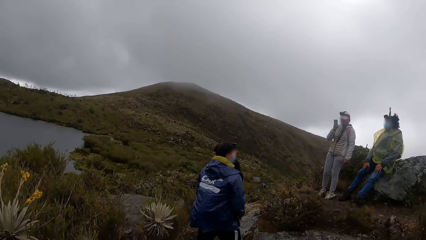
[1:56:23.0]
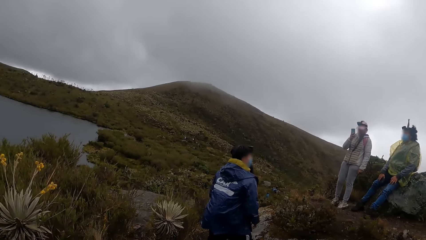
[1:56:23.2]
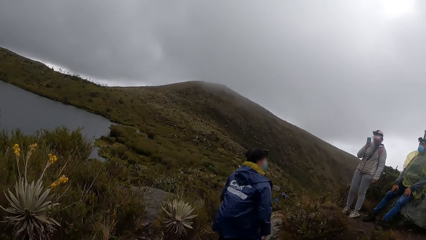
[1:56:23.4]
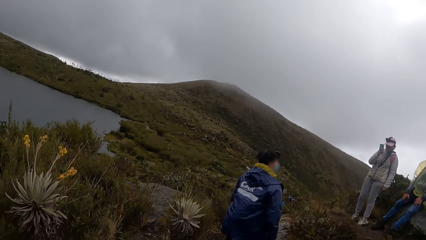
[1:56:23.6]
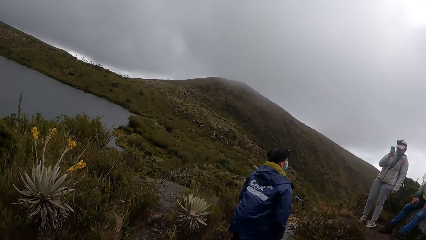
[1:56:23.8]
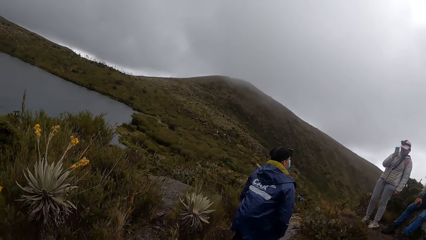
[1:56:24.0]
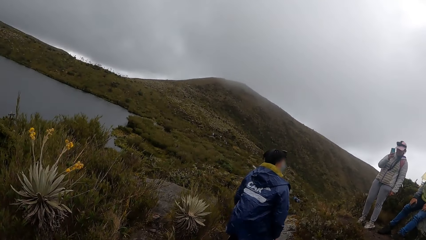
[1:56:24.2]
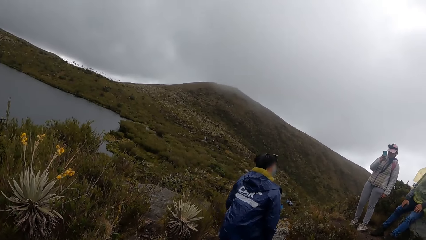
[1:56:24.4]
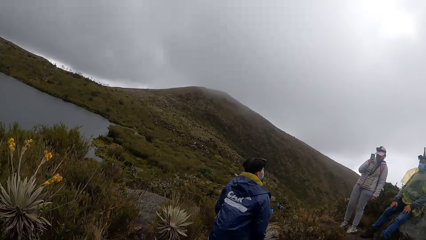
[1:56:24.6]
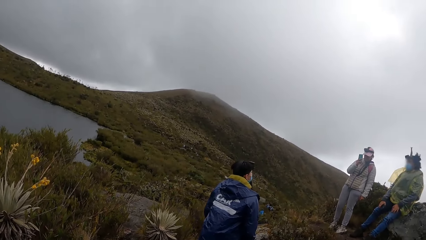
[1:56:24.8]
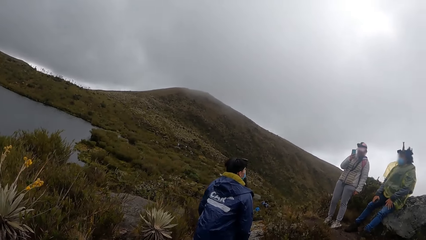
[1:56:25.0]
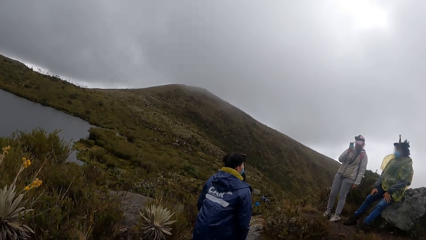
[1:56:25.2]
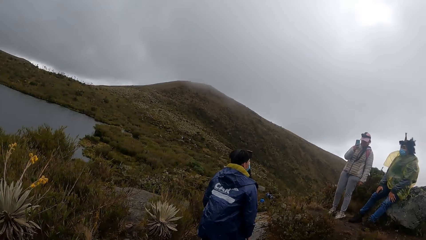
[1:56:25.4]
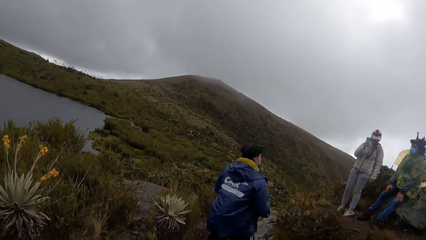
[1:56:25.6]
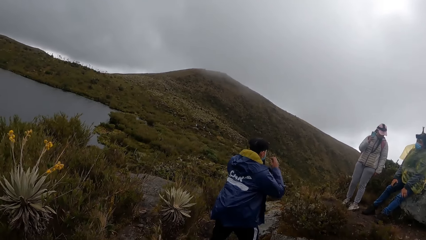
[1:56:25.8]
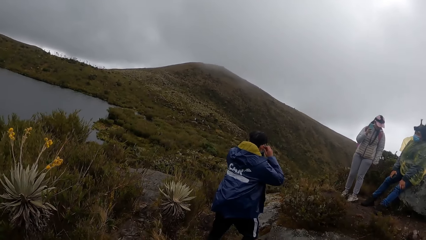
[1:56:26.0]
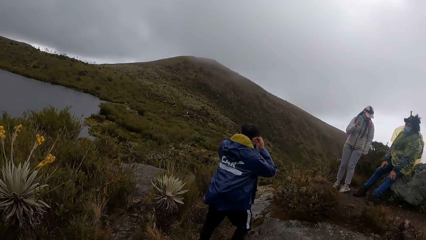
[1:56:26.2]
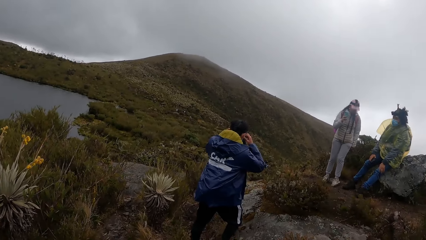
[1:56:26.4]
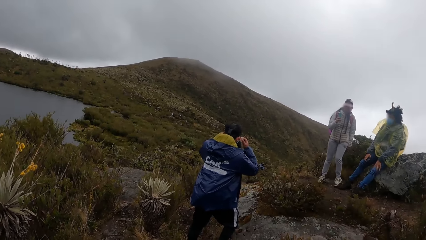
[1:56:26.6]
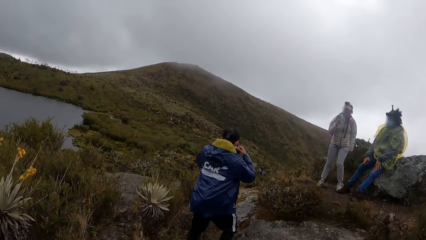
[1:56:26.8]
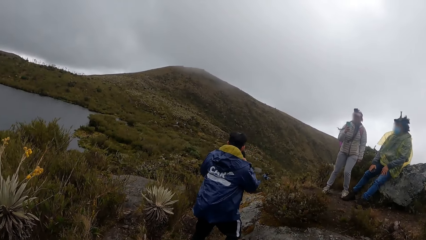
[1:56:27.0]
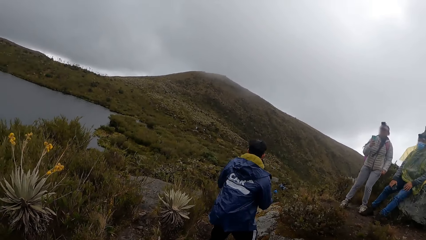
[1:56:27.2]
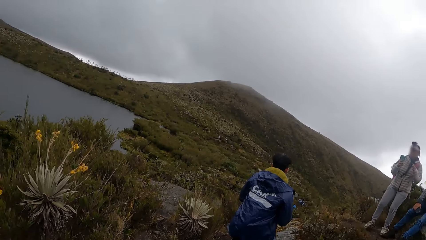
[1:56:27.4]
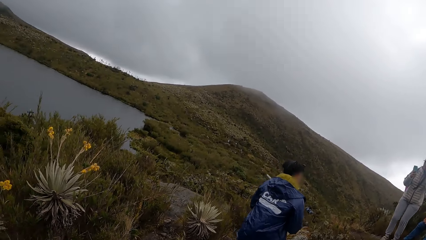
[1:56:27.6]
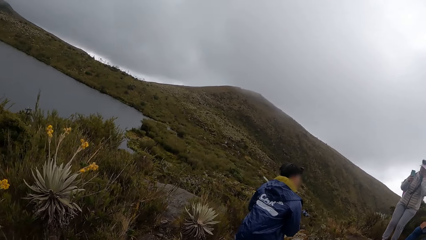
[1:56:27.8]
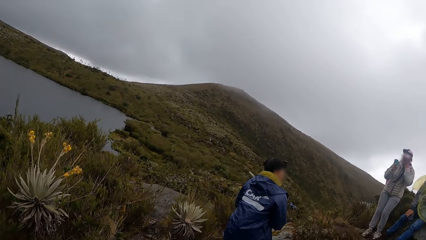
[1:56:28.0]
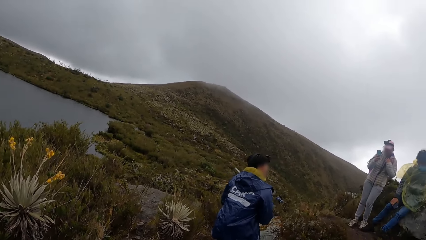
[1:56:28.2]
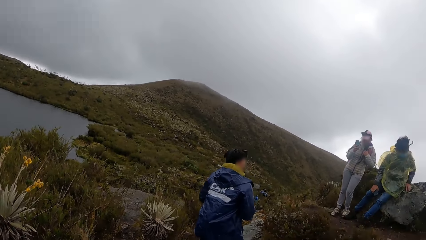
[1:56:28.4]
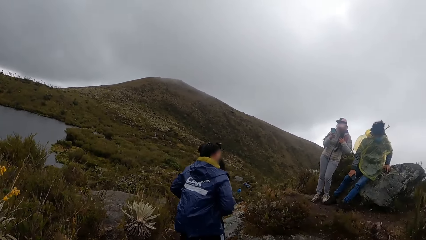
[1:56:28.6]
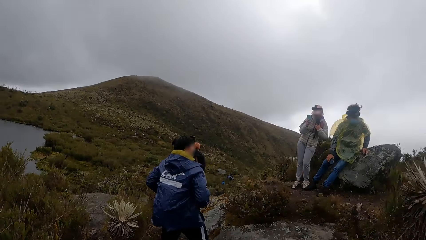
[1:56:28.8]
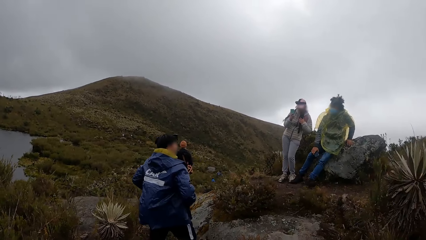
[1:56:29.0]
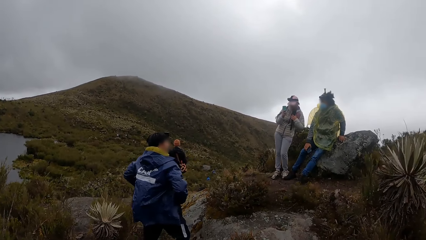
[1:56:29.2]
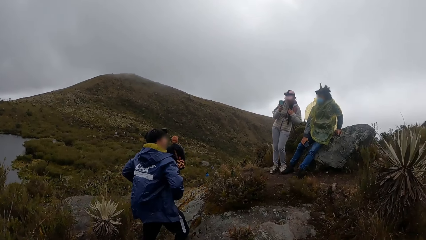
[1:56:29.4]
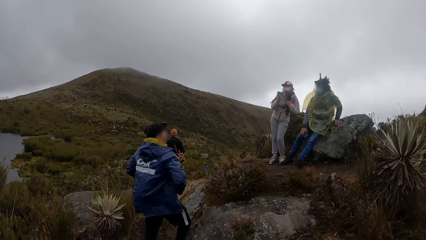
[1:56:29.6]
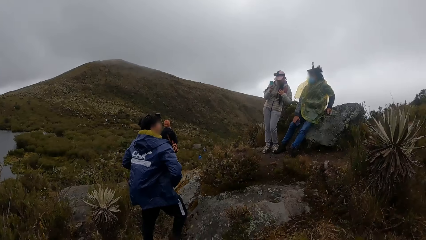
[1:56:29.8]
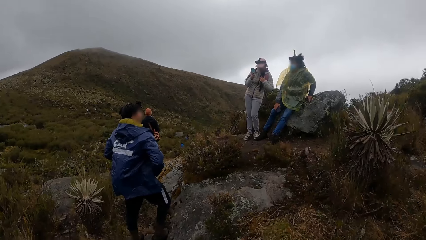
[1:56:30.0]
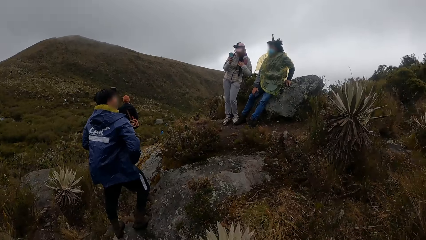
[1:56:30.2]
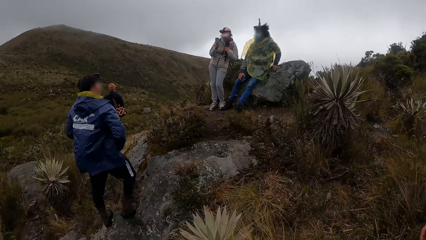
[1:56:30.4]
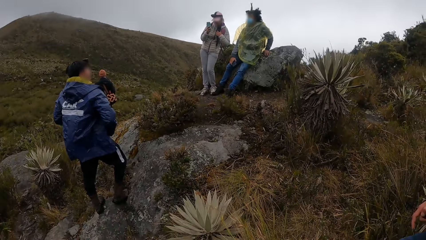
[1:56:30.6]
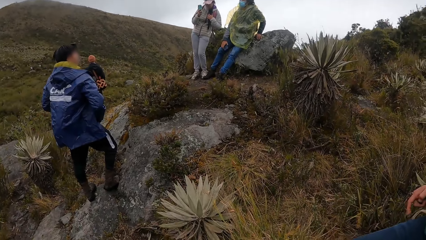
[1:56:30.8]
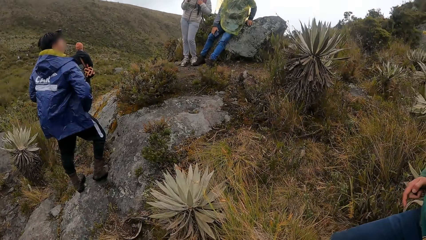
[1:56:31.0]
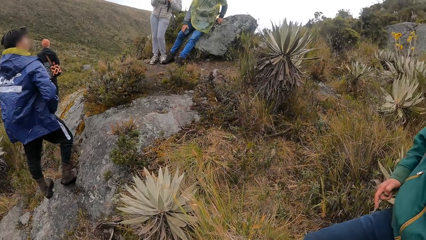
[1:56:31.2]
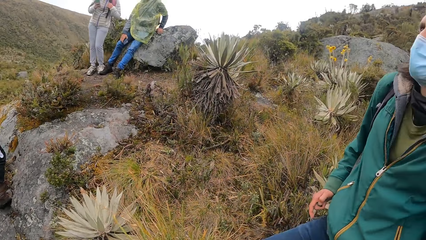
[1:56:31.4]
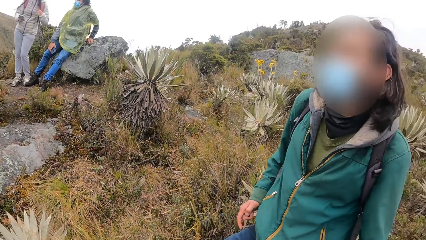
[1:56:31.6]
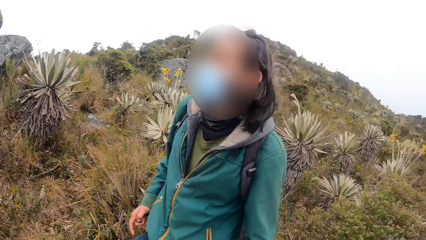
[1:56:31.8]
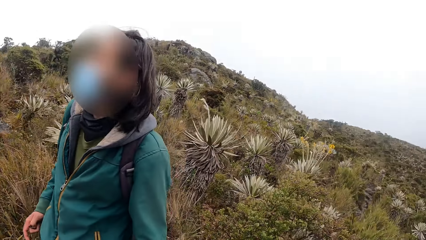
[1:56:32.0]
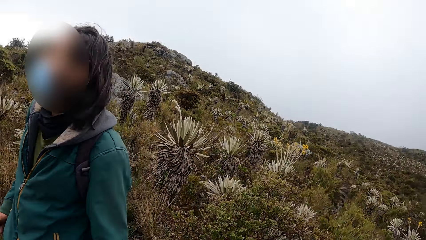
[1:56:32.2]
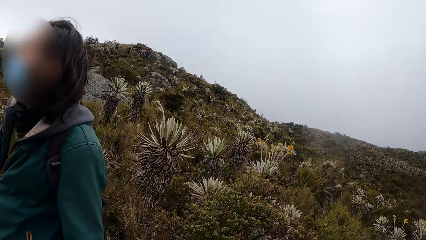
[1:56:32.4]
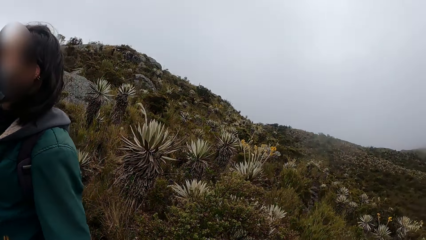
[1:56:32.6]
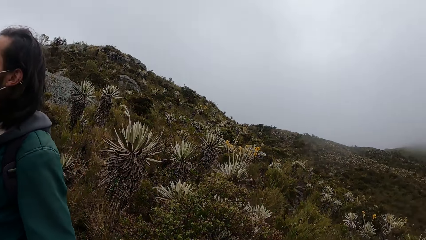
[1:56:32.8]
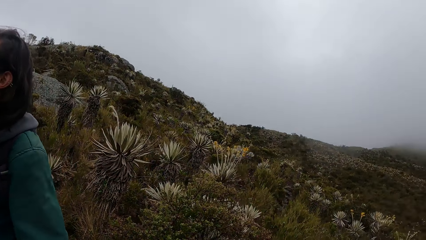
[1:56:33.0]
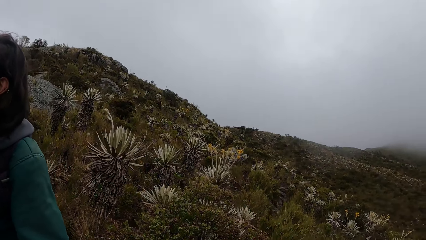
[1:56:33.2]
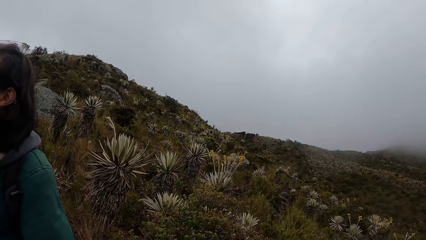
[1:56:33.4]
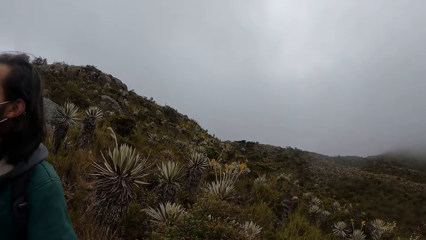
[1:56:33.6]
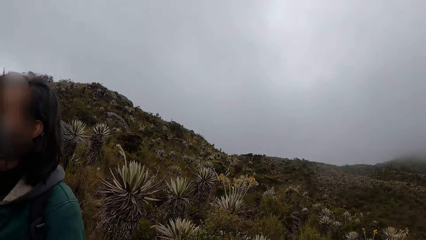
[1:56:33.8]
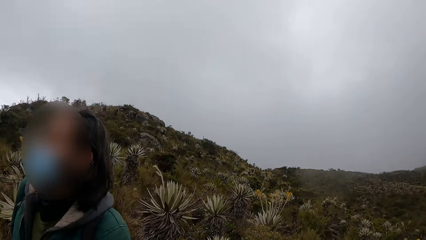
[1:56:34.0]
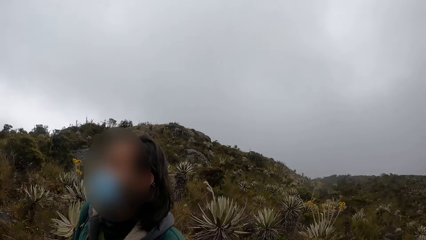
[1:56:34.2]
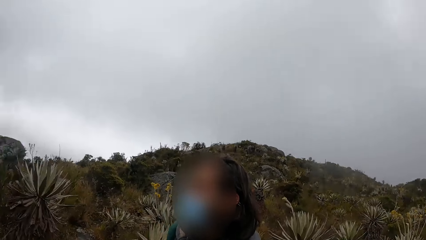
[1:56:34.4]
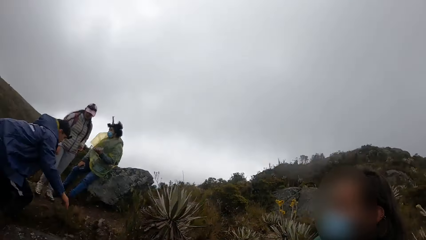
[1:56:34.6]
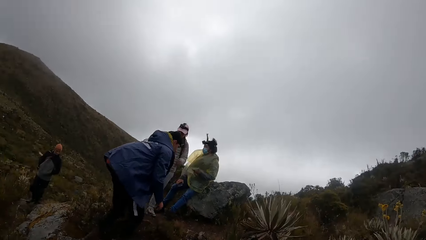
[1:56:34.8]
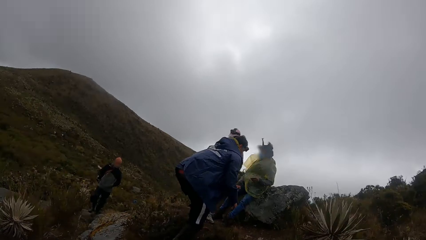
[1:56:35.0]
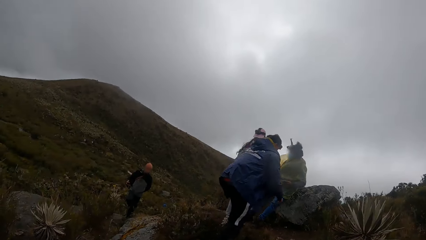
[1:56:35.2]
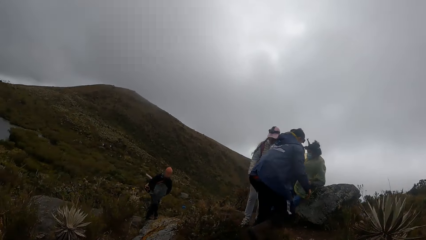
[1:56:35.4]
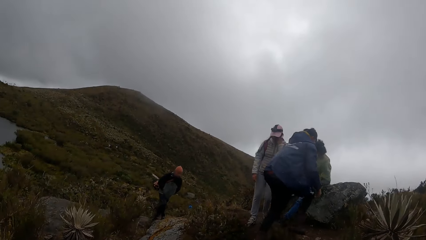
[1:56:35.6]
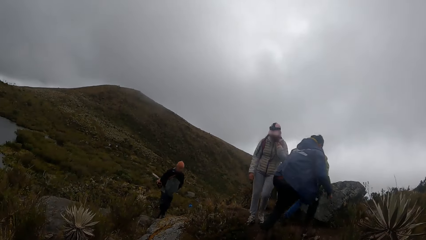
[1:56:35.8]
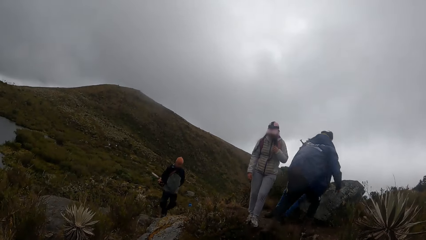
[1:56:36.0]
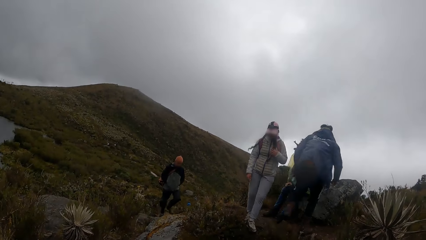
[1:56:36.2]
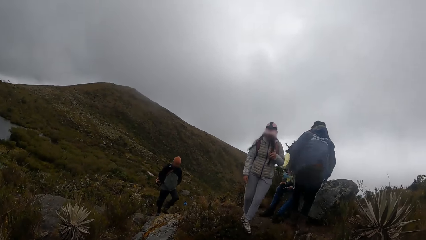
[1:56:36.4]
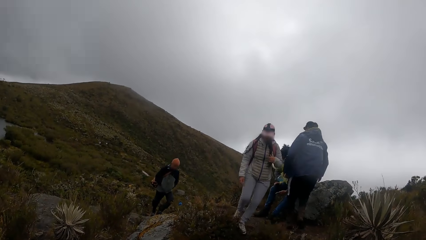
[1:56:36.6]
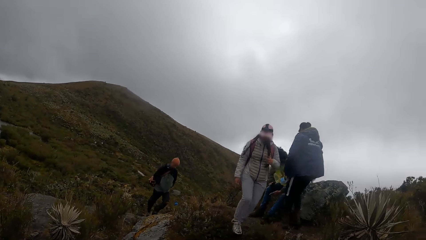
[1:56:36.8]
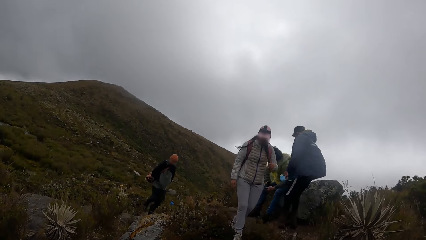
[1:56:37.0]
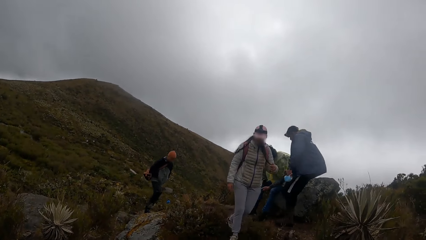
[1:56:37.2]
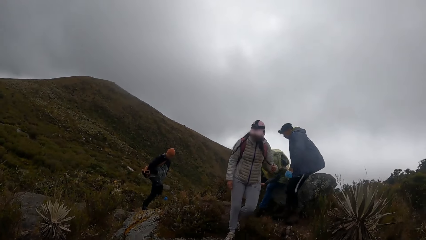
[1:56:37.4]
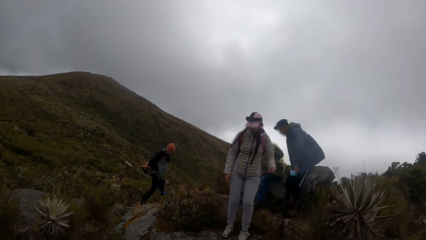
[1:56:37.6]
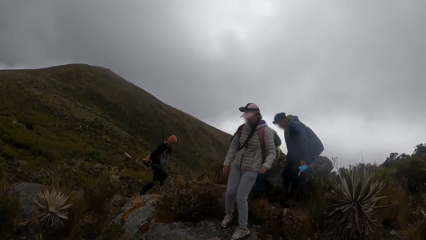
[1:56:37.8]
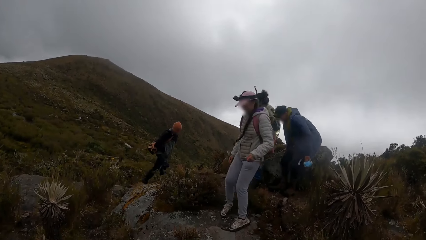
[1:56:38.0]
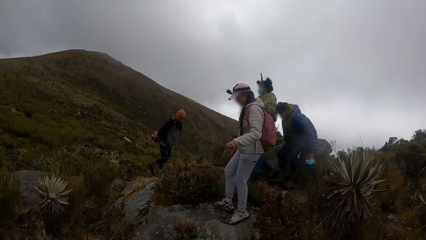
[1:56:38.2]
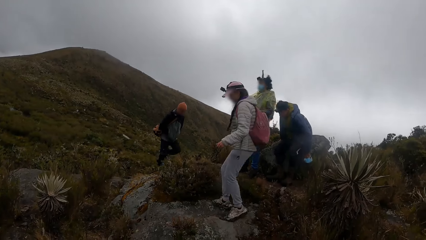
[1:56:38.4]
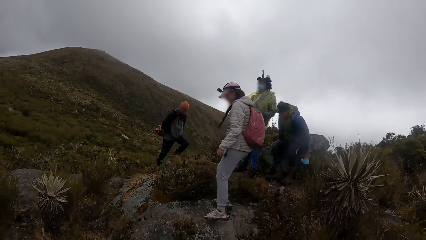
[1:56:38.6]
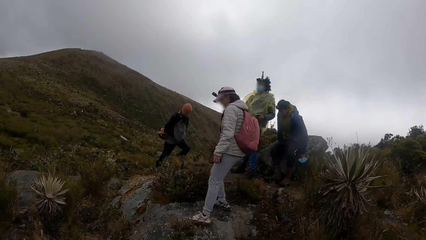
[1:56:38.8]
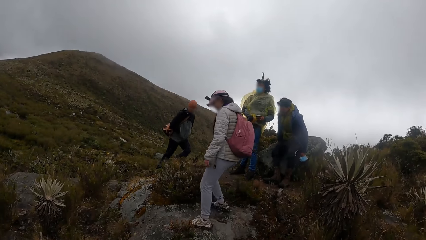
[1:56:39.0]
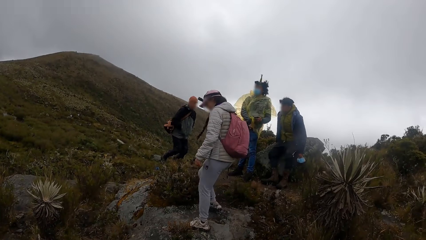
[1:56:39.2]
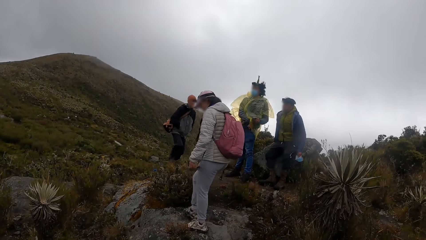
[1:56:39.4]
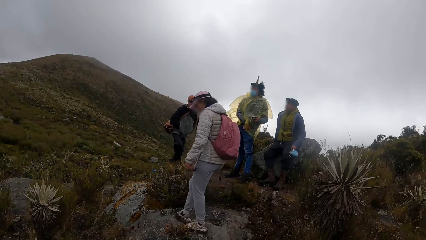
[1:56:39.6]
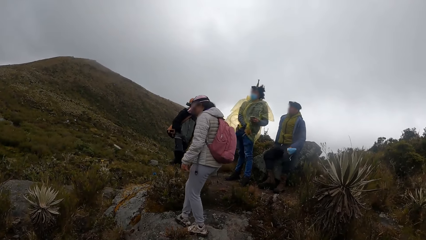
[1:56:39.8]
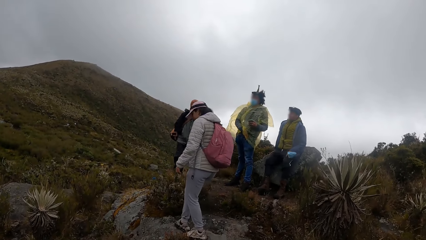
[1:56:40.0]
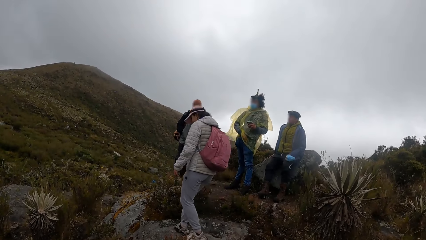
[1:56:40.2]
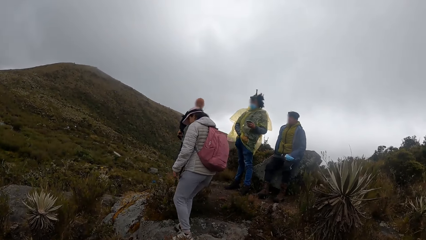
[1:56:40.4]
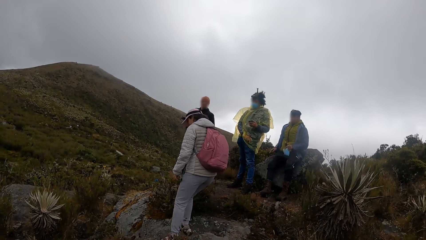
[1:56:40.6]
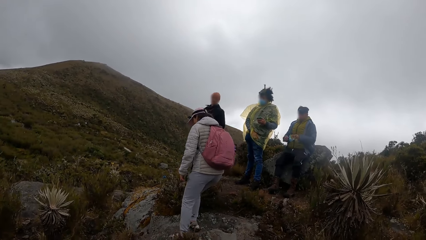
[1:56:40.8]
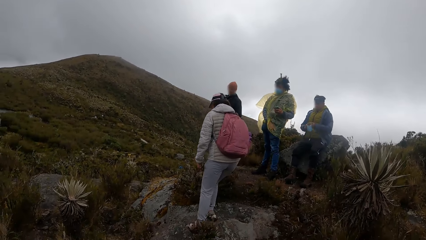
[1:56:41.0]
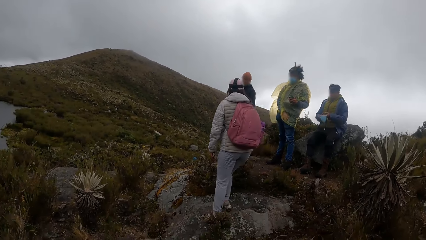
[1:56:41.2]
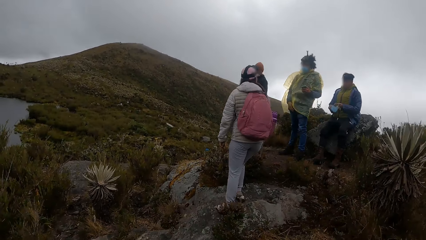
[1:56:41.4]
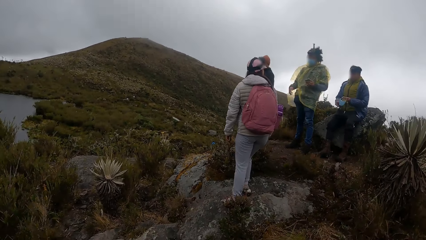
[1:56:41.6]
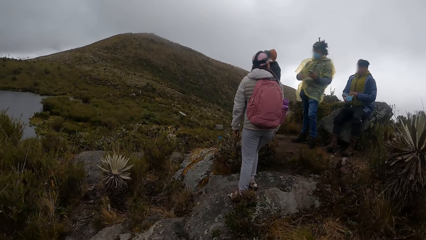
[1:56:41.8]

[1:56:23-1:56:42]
The man removes the face mask from his face with both hands. The other man adjusts a trouser on his body with his right hand.
